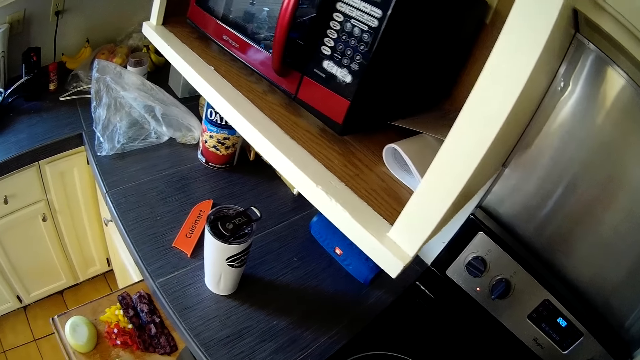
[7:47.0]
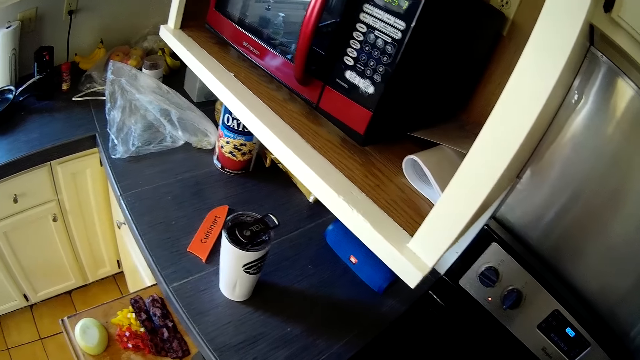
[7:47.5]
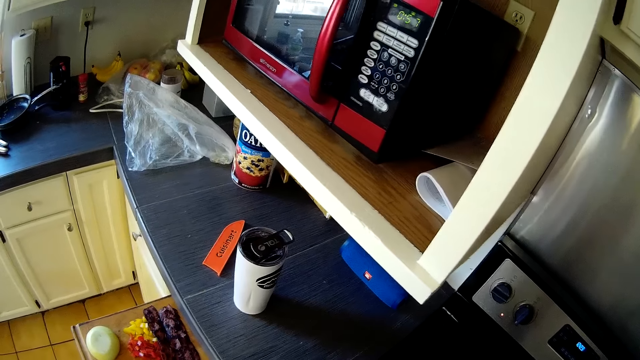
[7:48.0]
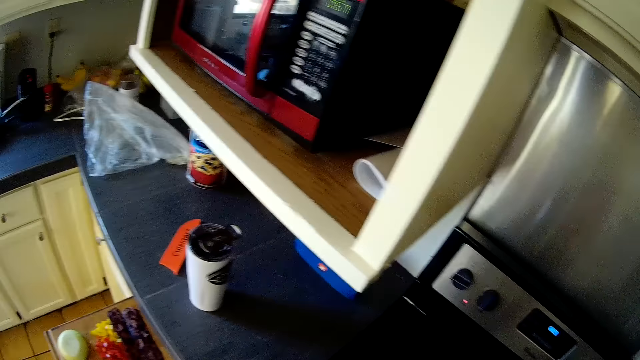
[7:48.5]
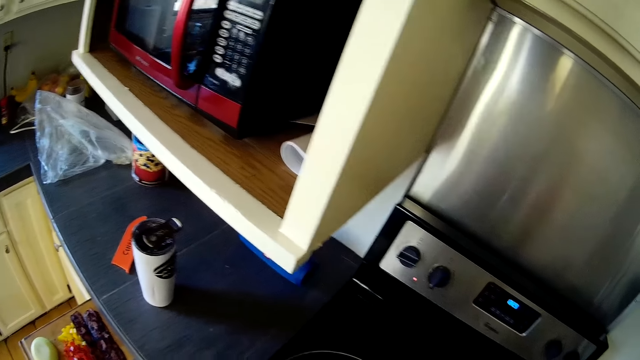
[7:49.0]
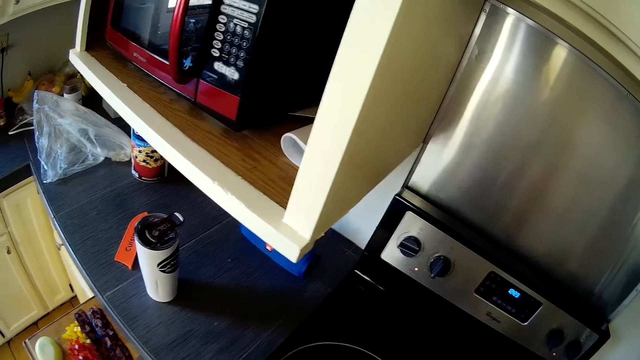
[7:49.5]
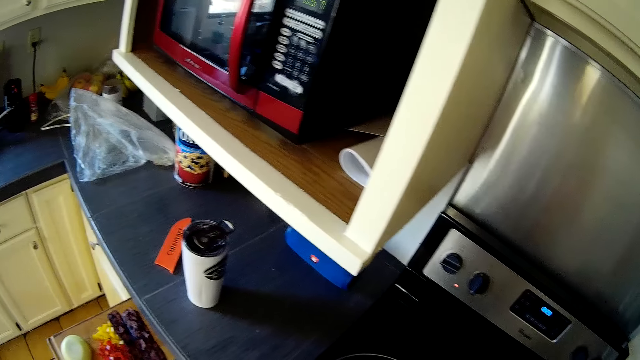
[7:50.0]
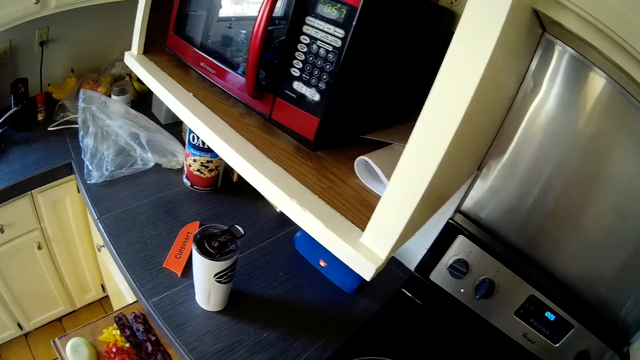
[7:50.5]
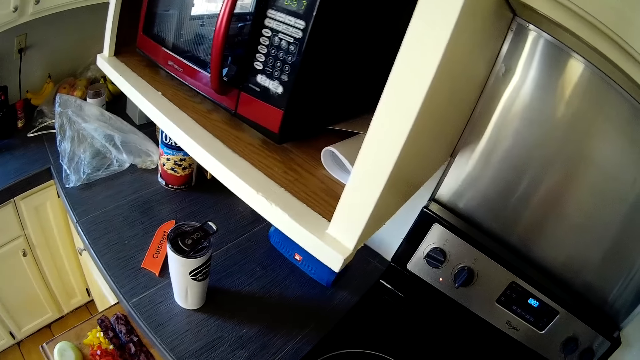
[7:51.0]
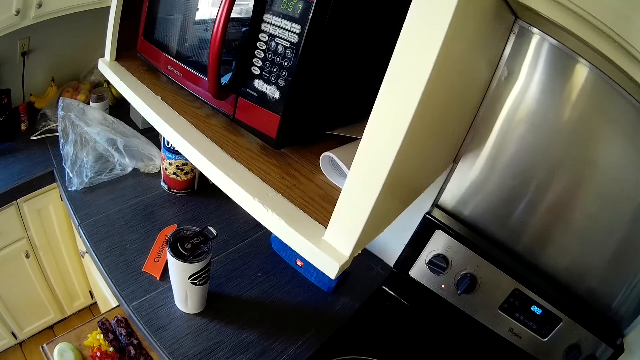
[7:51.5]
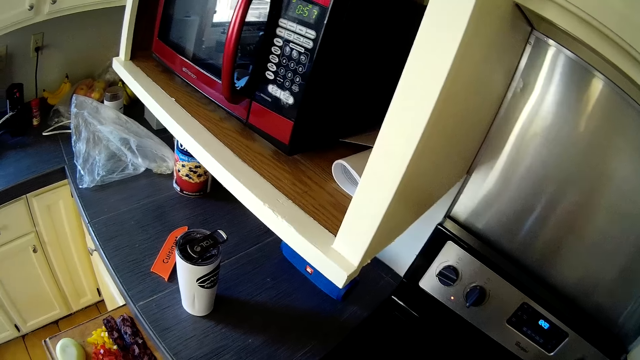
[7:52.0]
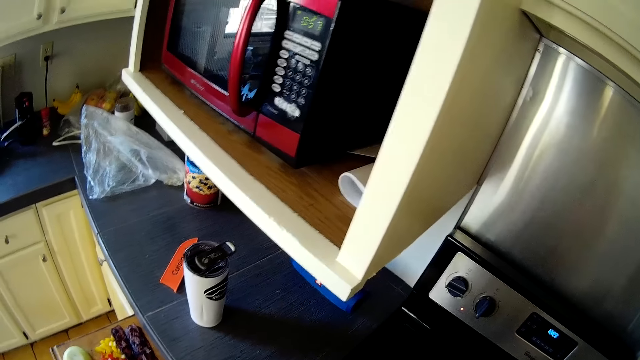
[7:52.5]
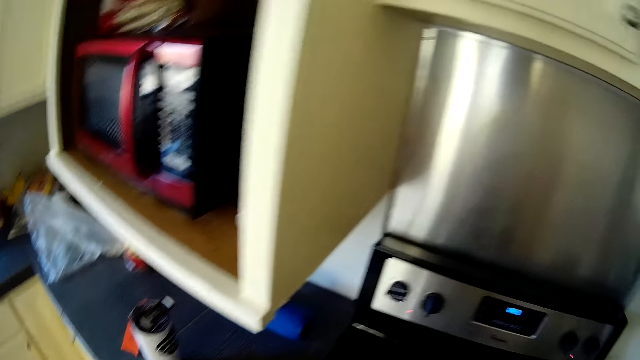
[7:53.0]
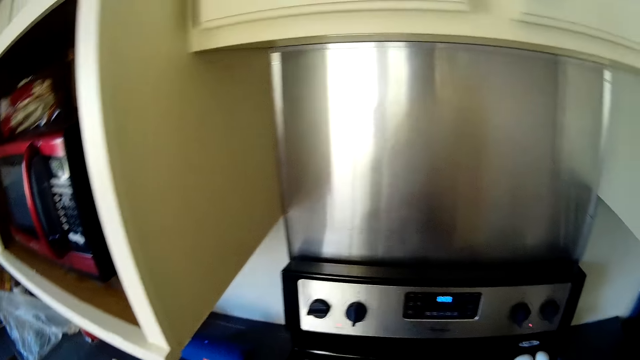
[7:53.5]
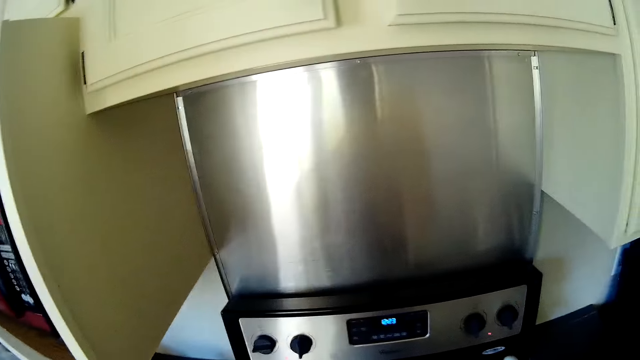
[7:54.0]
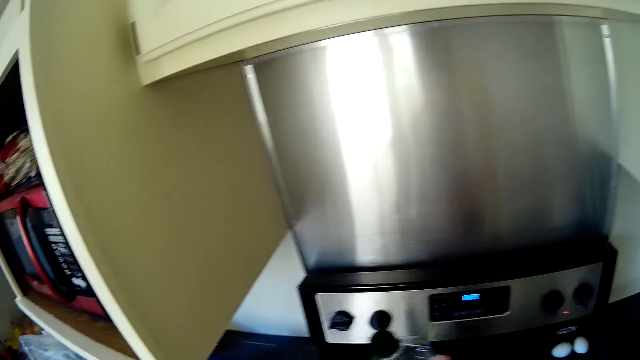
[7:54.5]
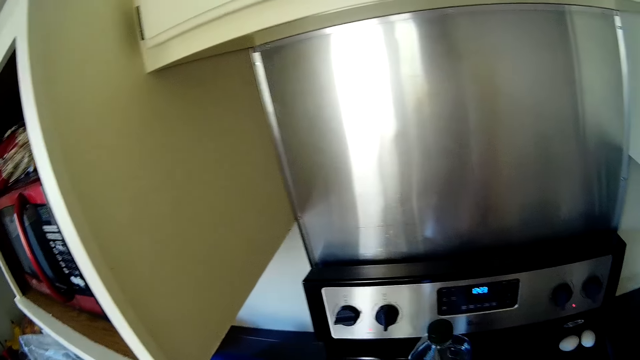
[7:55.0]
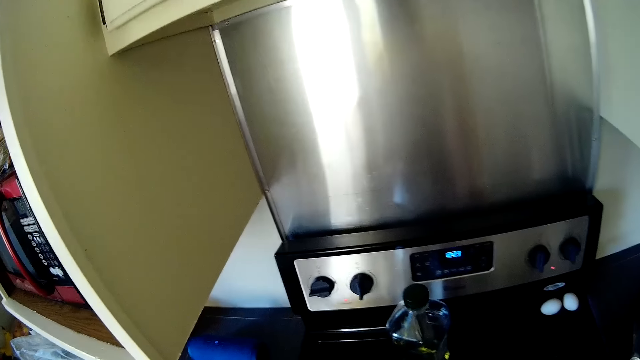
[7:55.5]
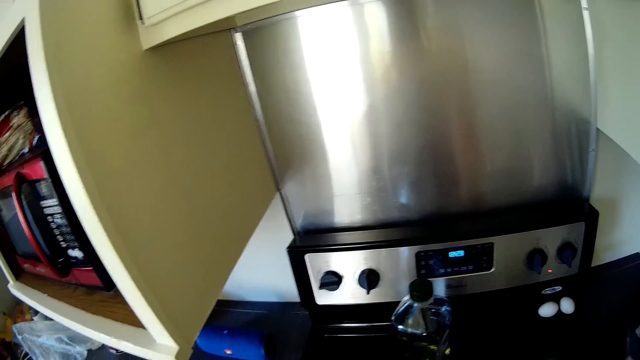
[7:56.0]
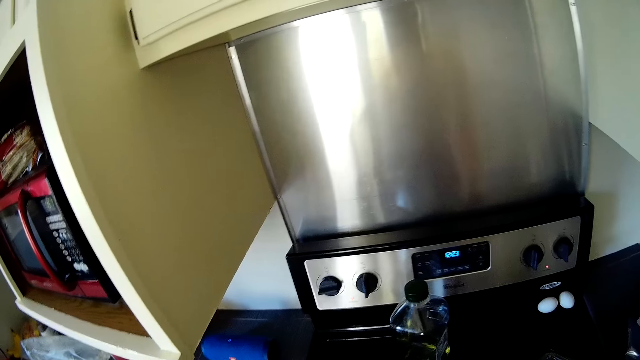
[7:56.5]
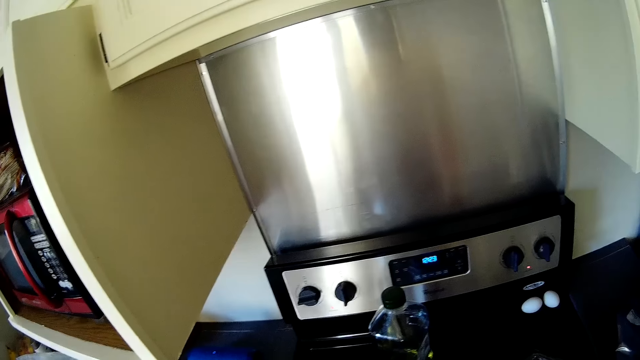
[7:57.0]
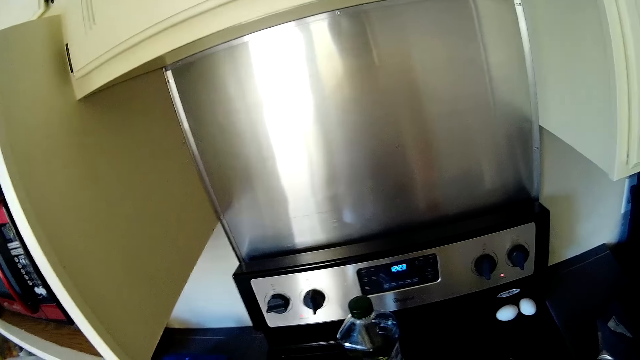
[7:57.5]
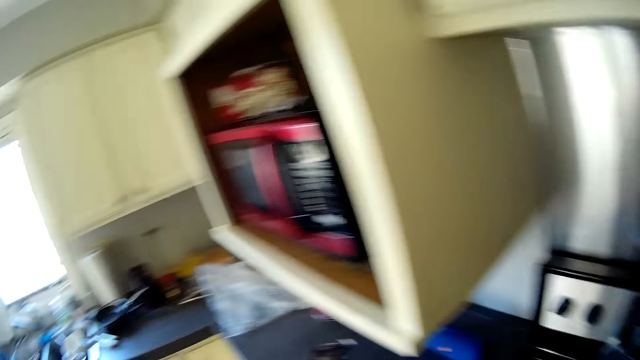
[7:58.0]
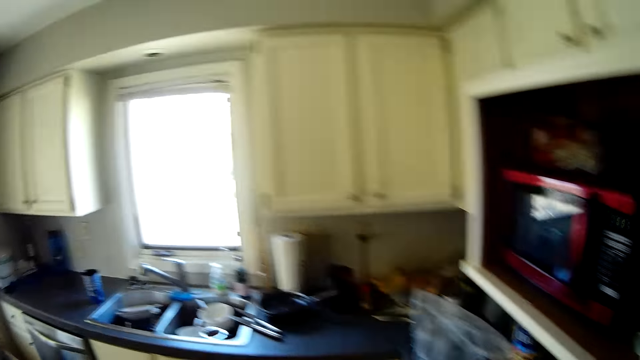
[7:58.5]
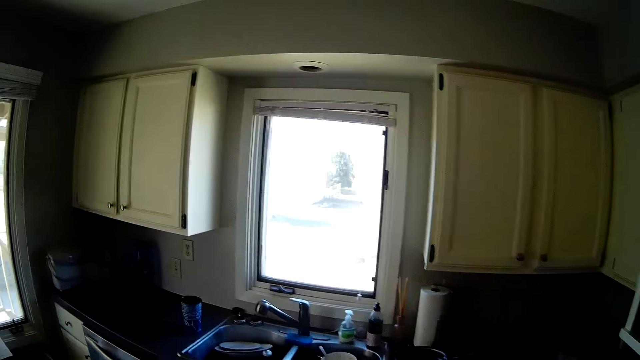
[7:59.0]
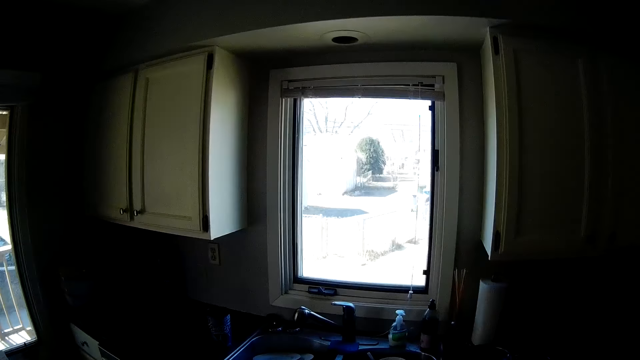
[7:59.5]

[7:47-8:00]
The camera wearer drops the jar on the burner with his left hand.

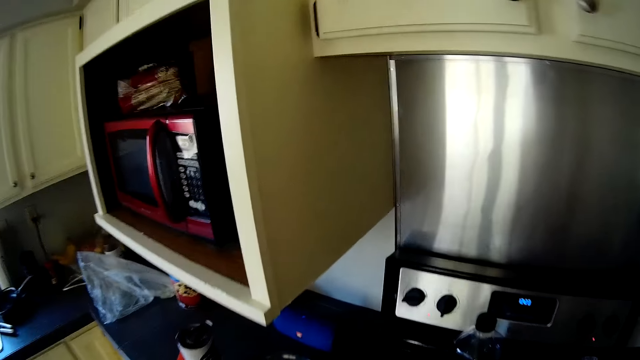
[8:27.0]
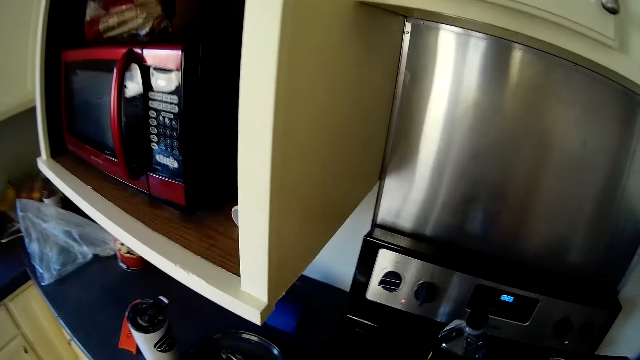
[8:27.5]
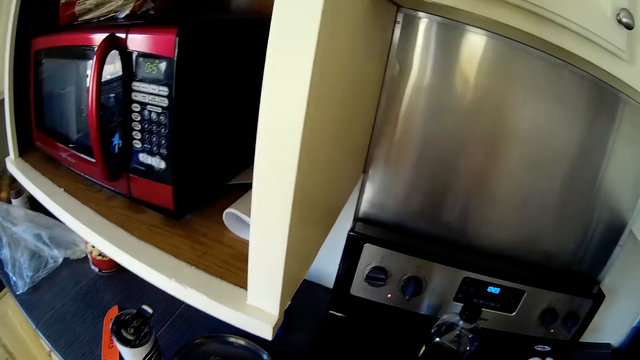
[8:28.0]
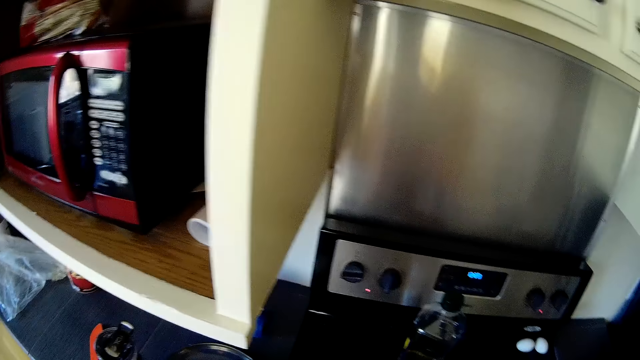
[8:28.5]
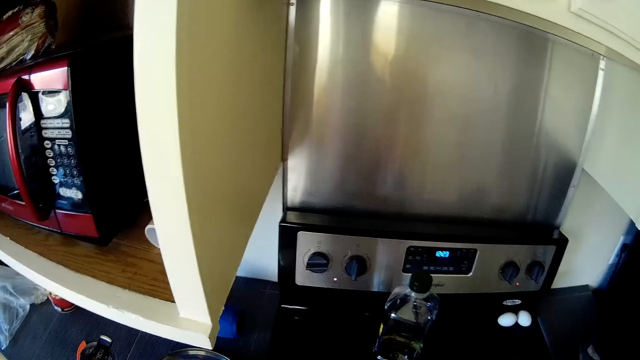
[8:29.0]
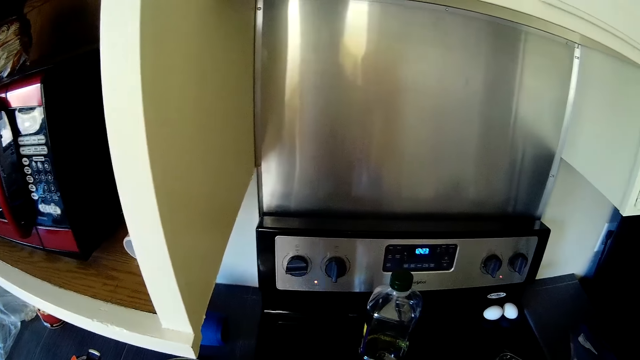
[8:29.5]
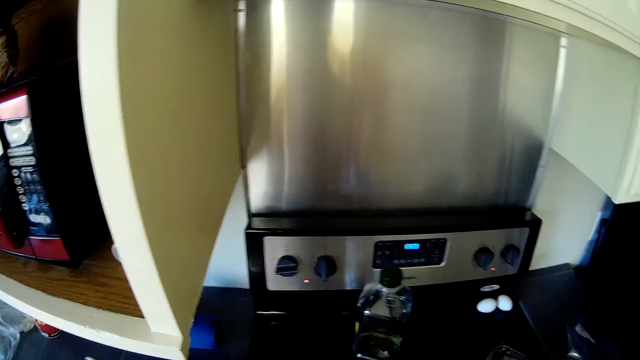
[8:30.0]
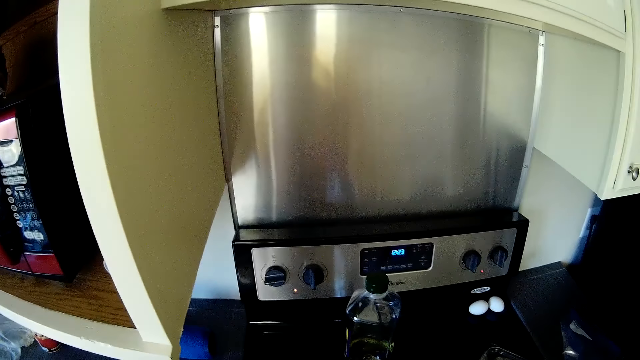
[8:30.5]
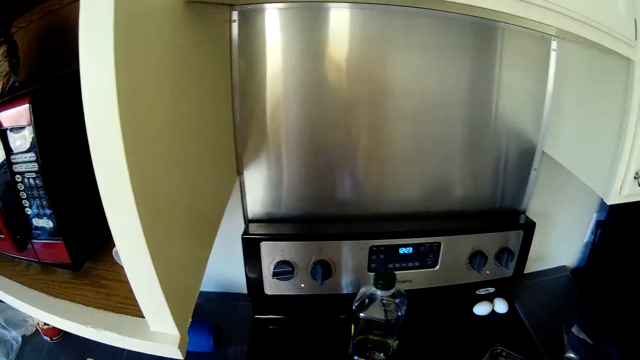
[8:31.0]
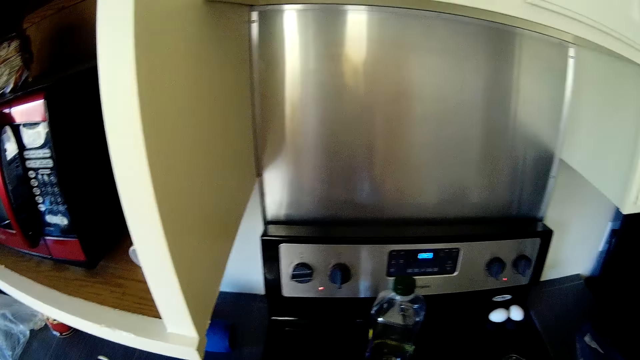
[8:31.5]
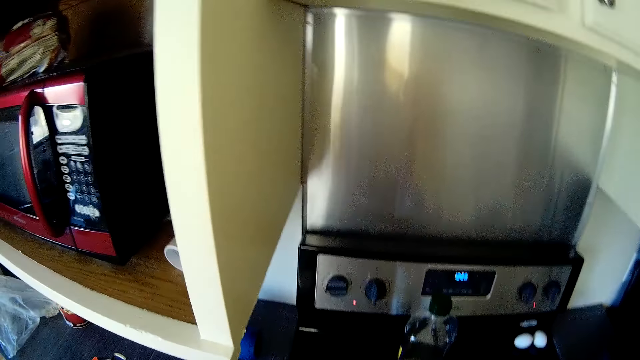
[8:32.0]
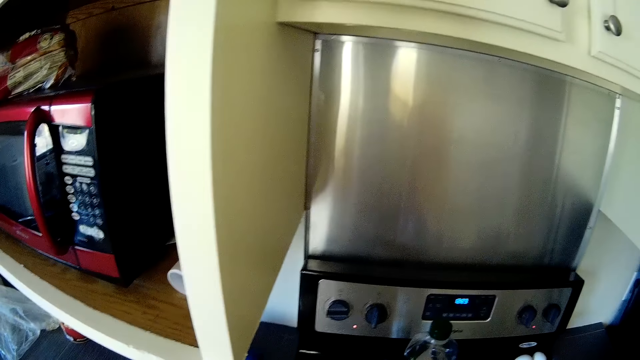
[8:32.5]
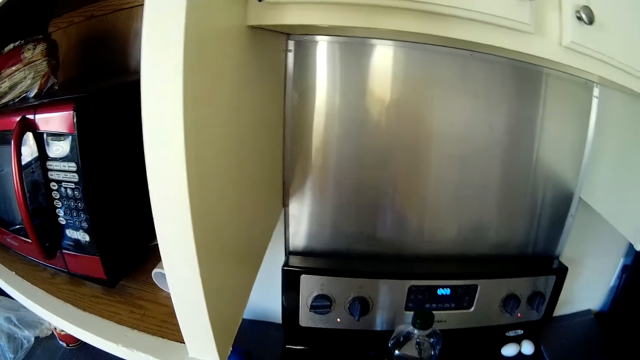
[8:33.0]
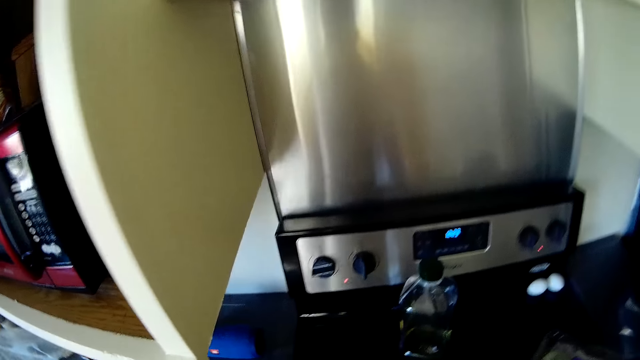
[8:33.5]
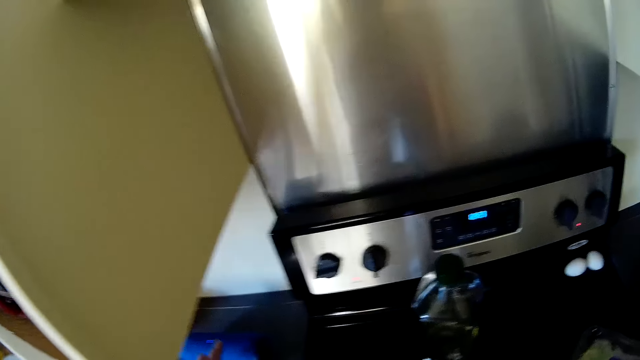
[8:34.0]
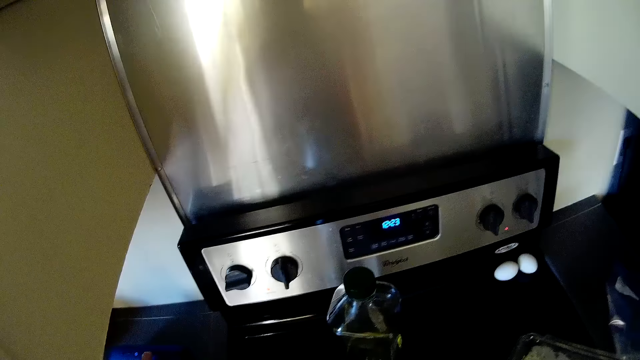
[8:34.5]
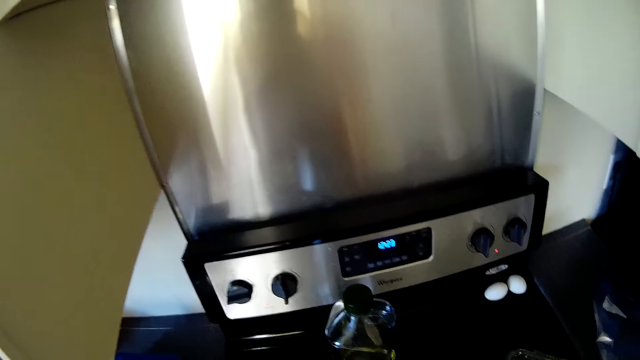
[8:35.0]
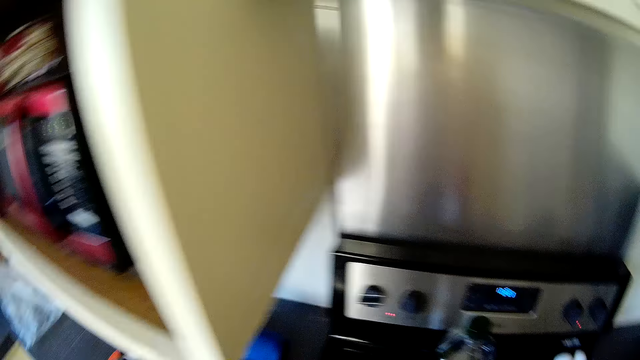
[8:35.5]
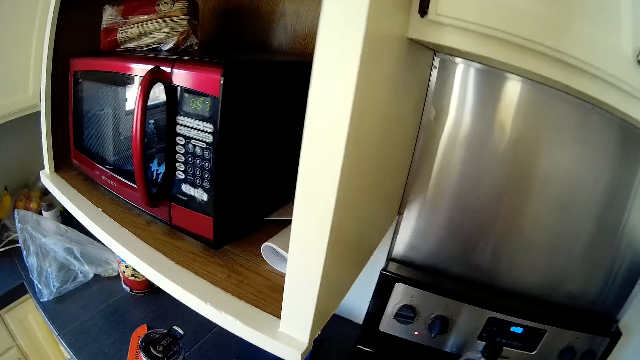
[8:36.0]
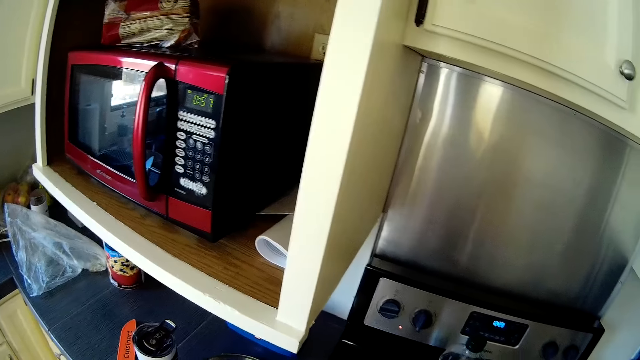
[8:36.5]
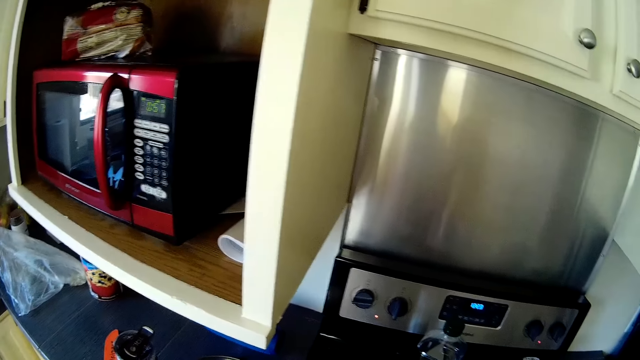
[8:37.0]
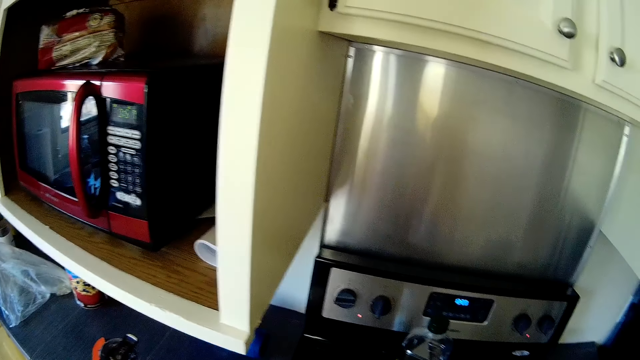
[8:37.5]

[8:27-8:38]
The camera wearer stares around the kitchen.
